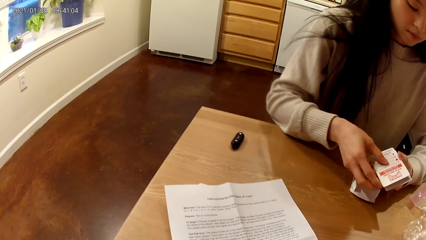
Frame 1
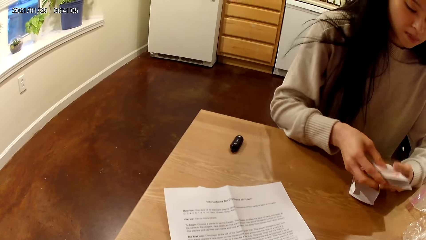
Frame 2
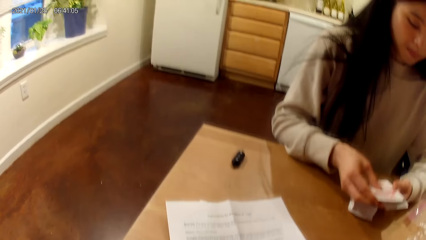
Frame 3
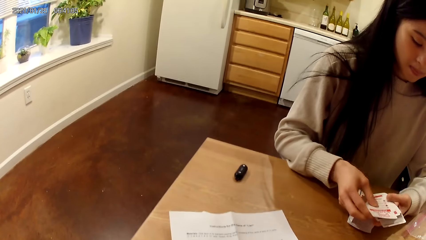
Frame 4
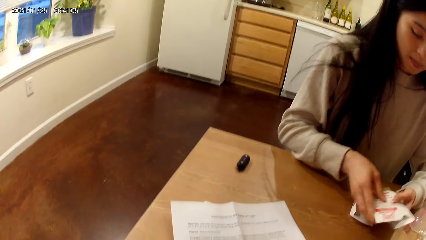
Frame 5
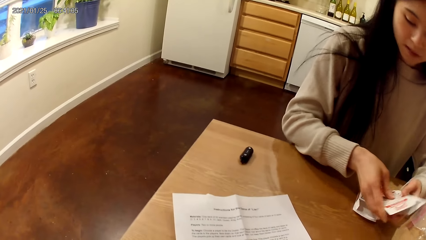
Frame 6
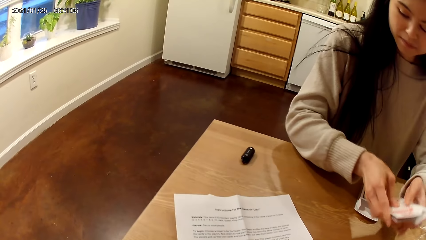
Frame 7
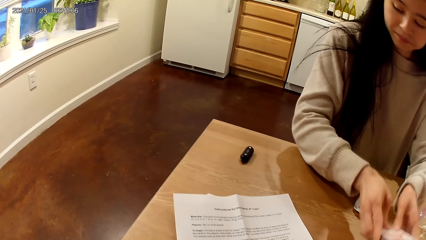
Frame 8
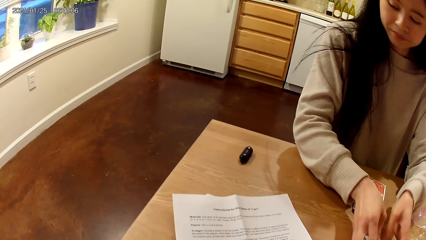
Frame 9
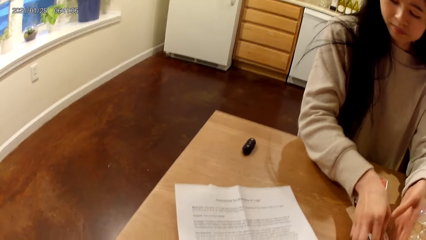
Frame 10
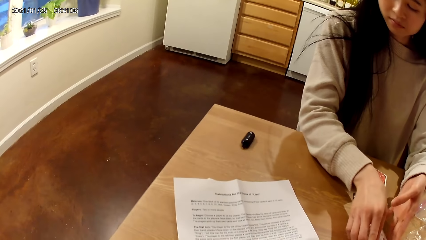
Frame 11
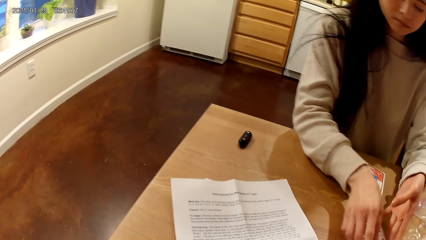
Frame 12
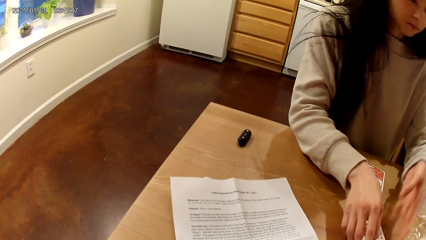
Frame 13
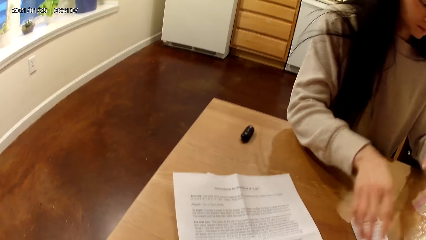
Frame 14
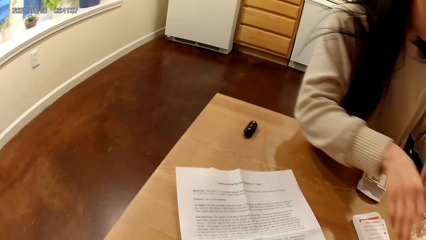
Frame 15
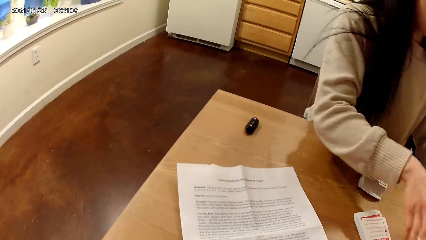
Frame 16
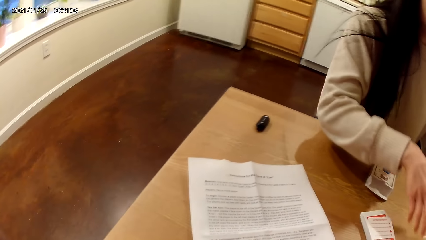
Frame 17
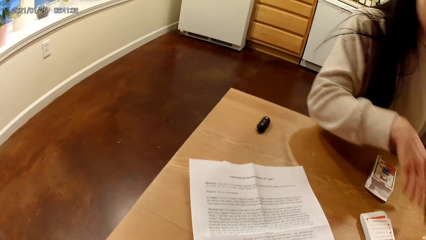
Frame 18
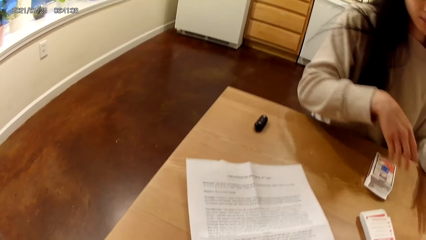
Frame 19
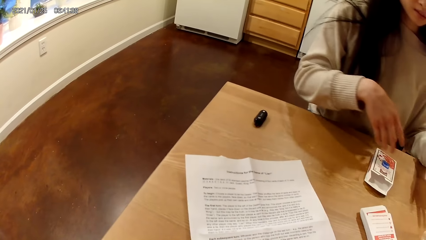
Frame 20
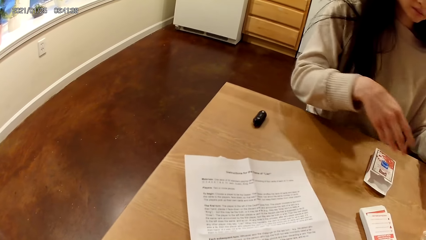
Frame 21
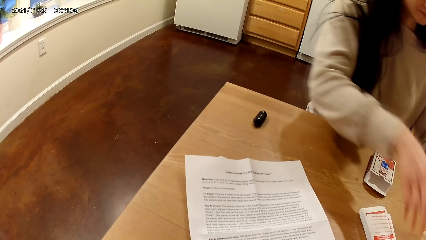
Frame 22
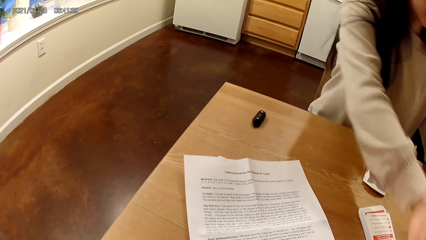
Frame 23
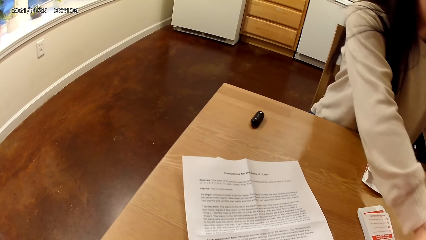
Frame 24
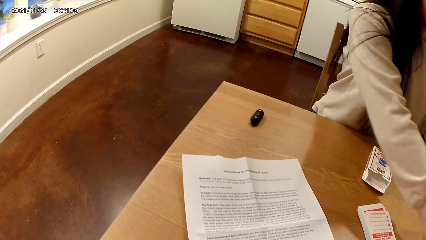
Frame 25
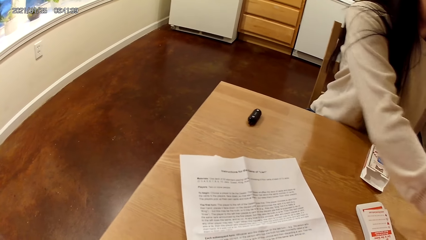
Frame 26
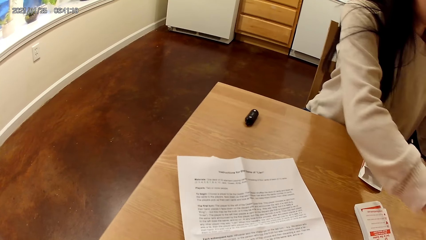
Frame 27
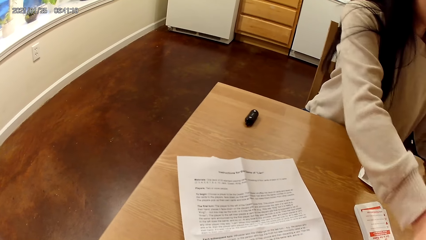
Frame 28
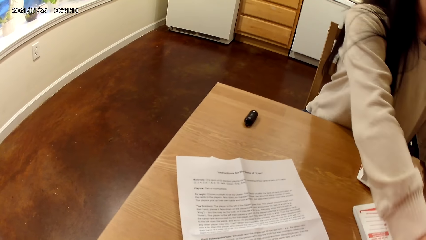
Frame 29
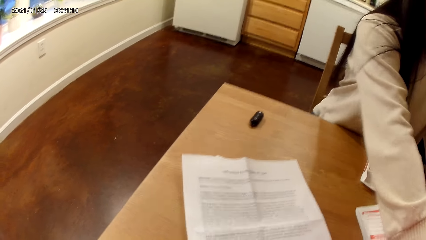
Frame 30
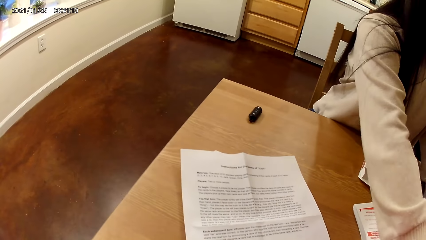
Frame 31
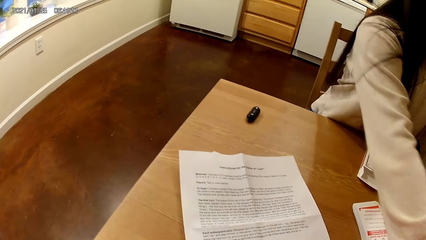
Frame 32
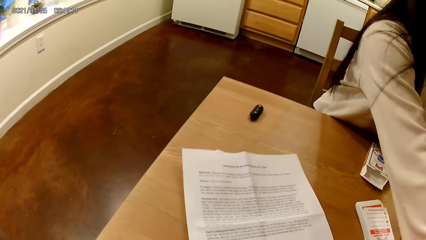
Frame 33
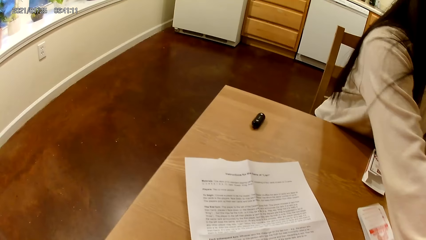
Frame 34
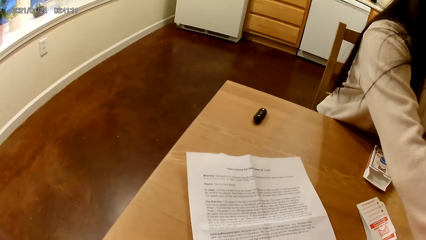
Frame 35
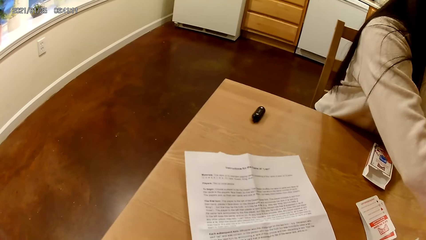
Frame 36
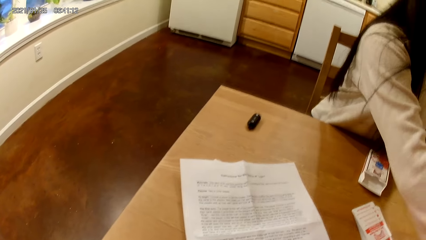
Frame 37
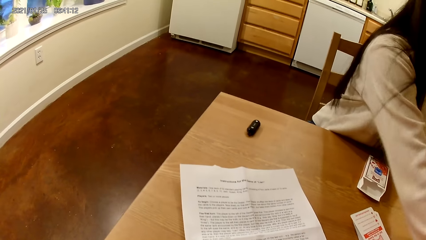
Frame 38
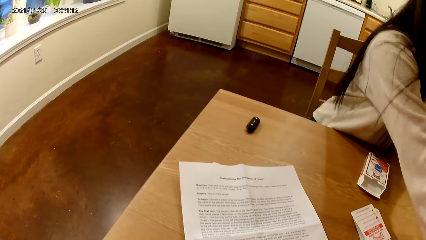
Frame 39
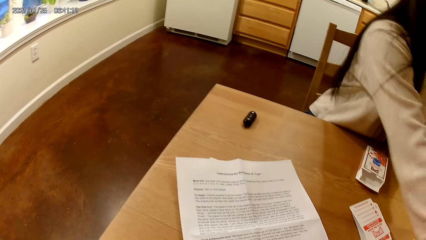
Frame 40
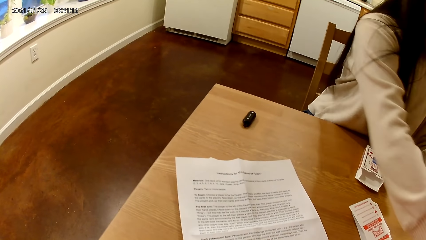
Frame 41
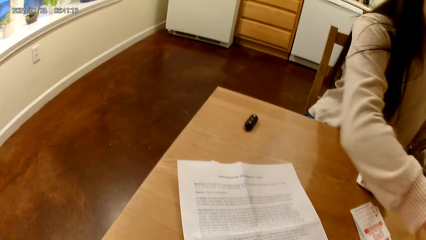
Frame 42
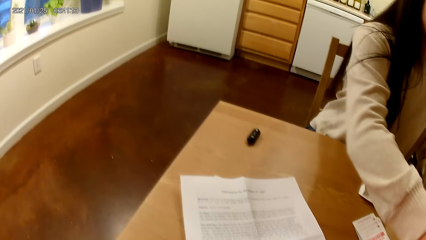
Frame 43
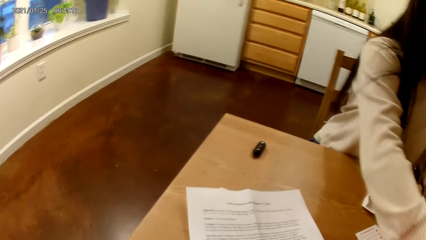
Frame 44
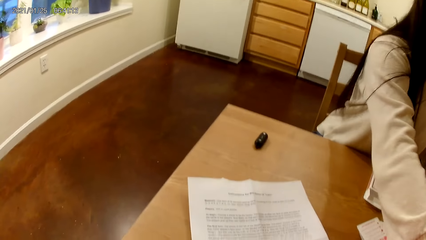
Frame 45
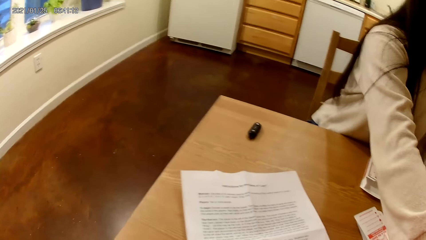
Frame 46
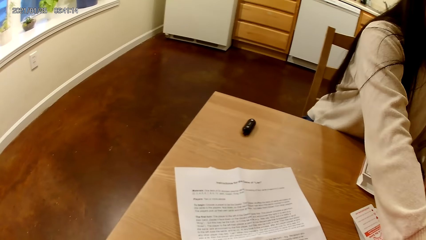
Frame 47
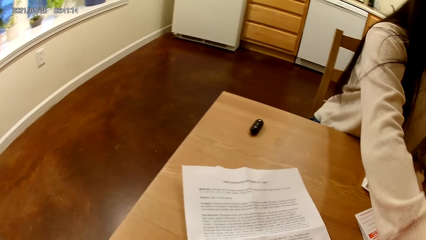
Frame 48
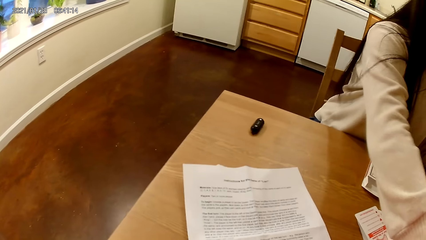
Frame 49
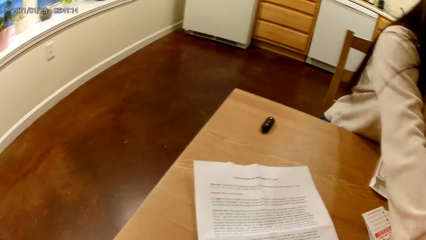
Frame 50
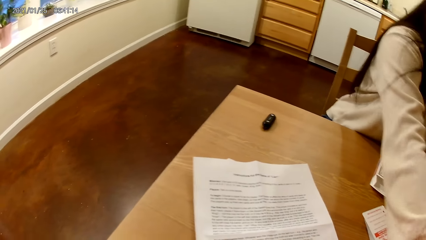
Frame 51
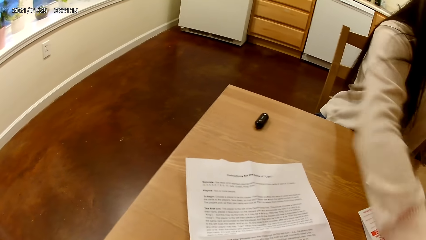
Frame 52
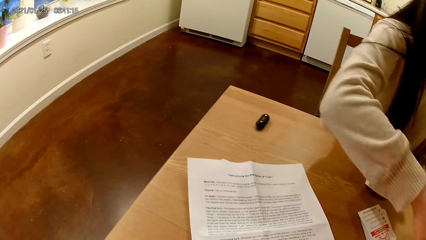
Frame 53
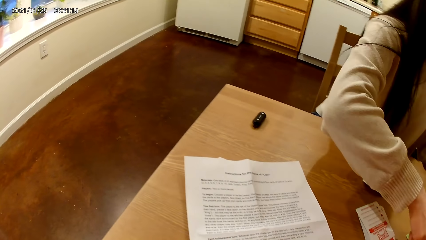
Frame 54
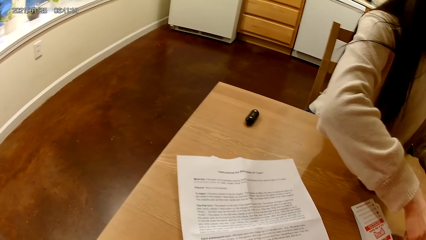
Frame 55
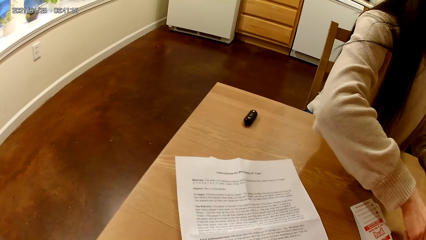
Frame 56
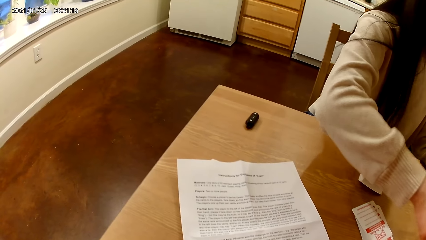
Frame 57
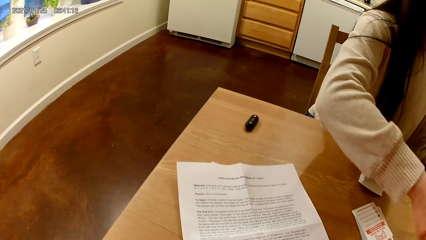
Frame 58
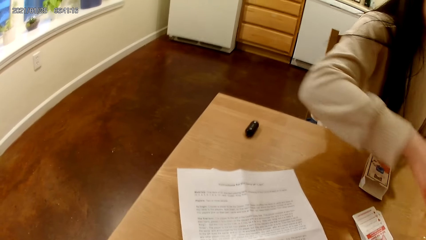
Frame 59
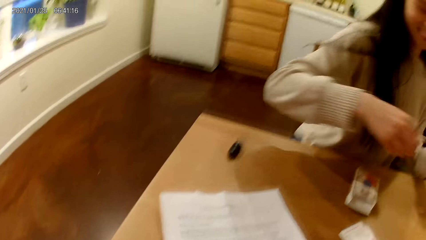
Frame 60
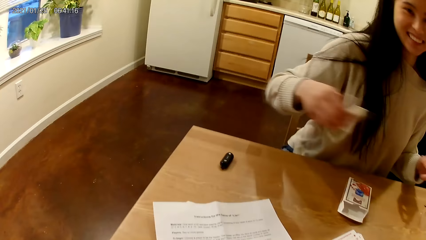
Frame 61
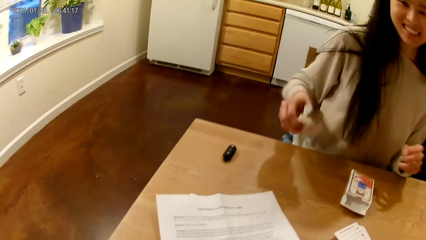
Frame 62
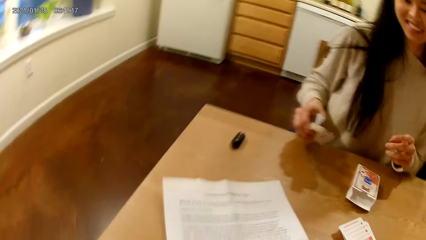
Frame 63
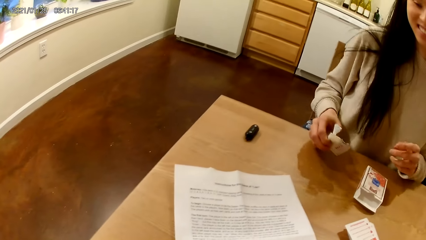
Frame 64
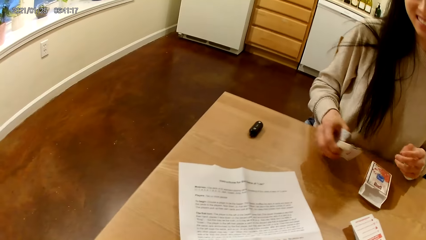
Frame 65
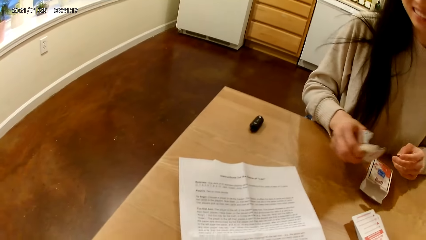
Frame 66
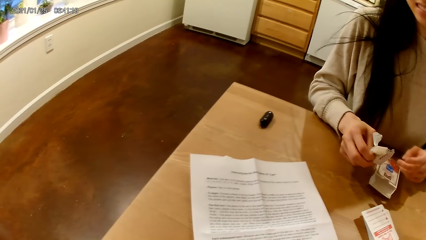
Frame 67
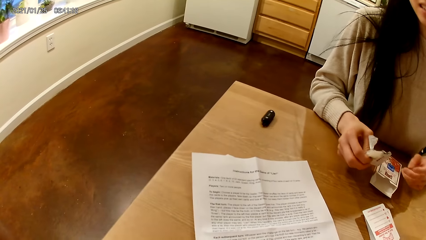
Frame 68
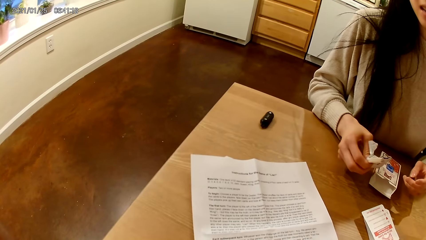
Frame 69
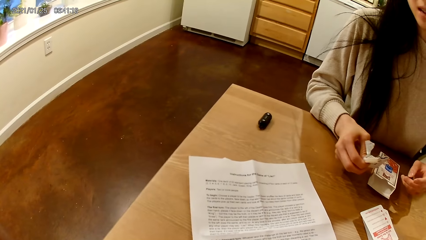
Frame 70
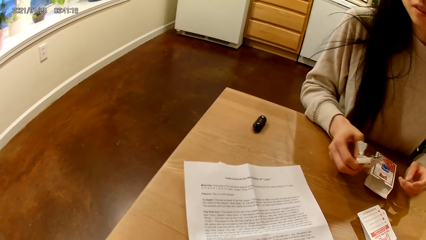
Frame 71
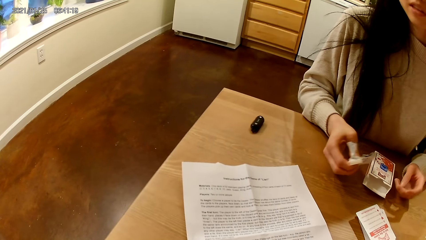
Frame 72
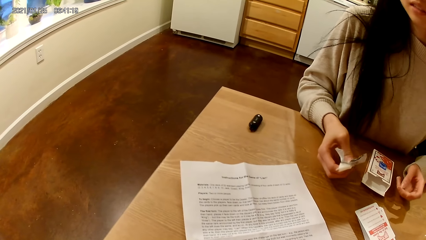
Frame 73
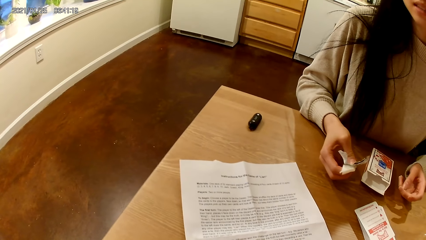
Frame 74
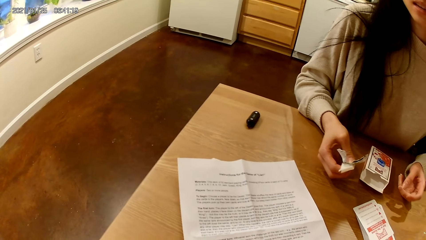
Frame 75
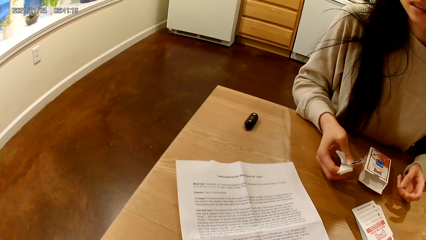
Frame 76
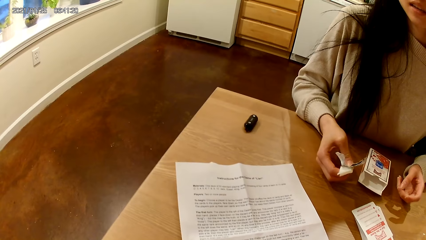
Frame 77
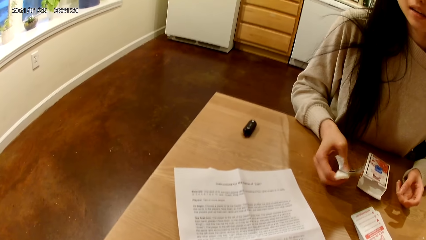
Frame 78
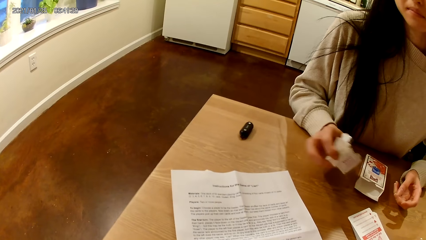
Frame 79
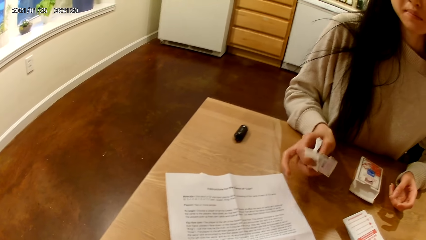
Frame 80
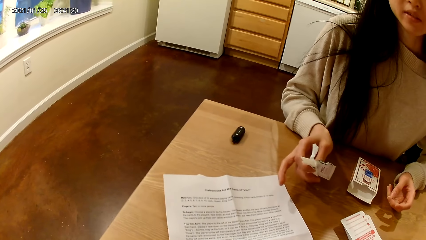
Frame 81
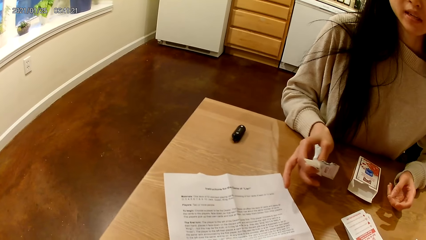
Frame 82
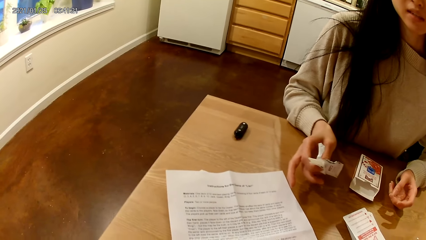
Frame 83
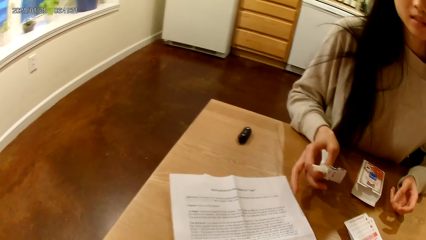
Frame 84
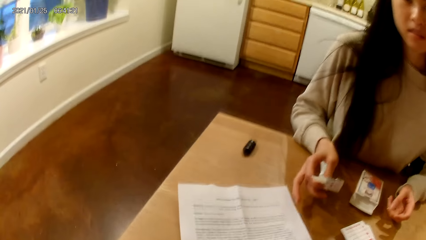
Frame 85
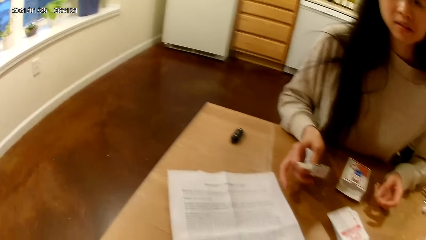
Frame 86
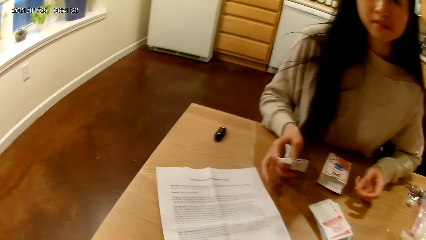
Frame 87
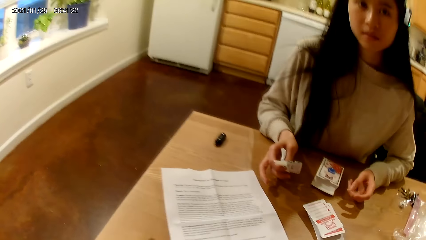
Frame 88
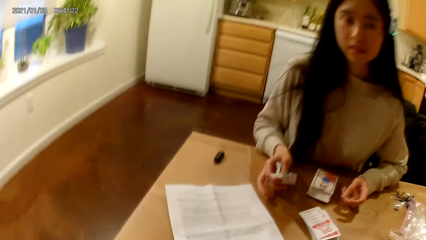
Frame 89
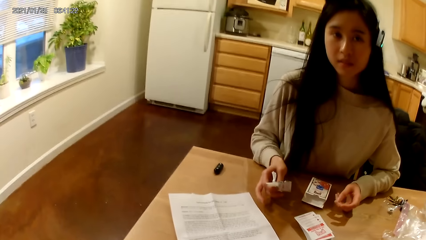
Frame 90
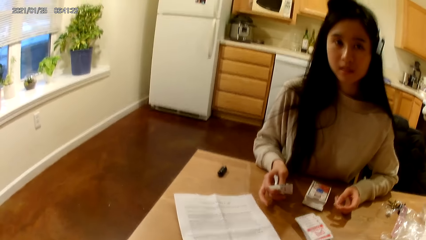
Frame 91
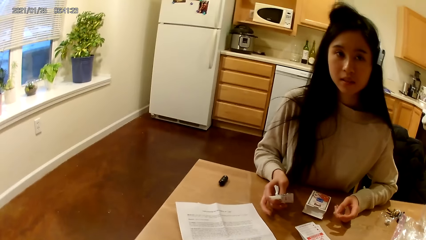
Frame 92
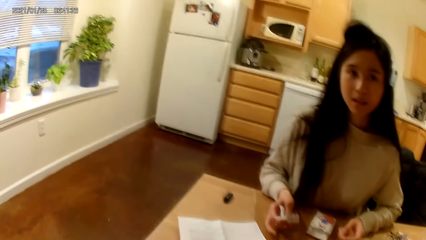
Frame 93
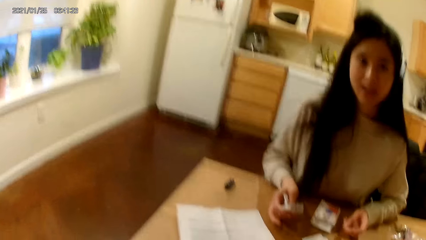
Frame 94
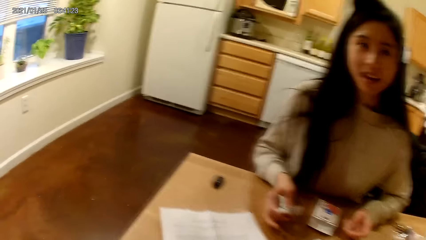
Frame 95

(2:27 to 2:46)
The camera wearer reads the paper. A woman drops the deck of playing cards on the table with both hands. The camera wearer speaks to the woman. The woman arranges the transparent bags on the table with both hands. The camera wearer reads the instructions on the paper. The woman holds the removed seal in her right hand. The camera wearer talks to the woman. The woman responds to the camera wearer and touches the table with her left hand. The camera wearer interacts with the woman.
